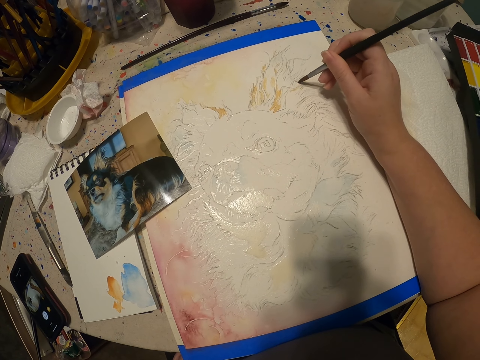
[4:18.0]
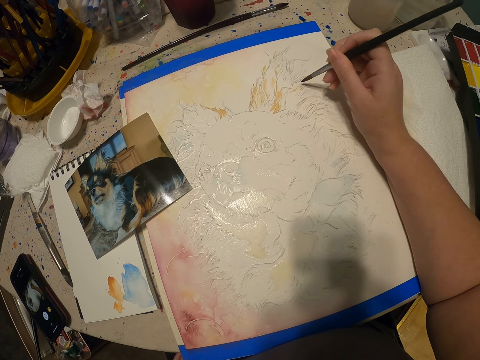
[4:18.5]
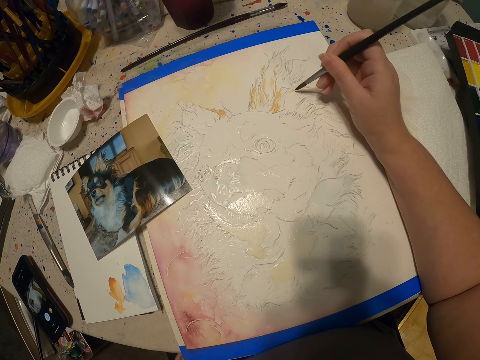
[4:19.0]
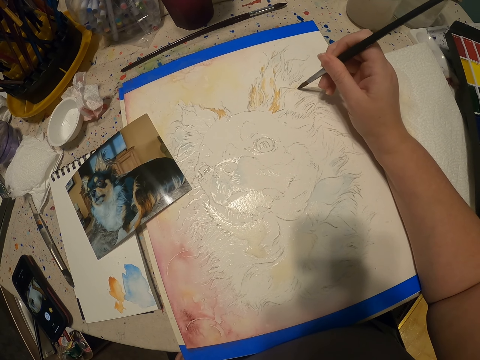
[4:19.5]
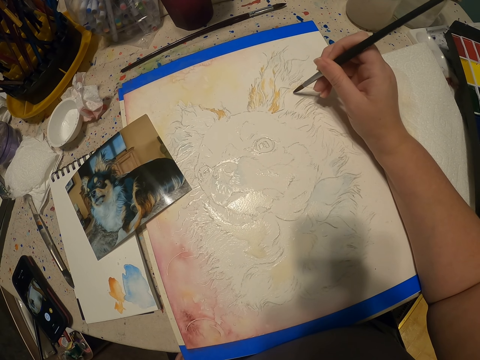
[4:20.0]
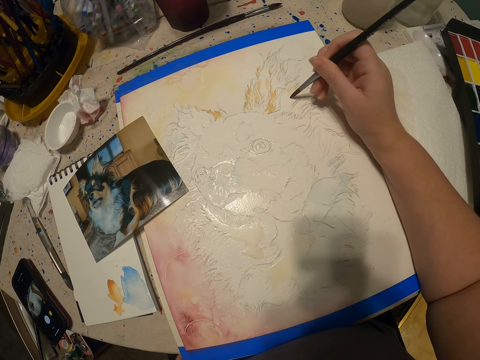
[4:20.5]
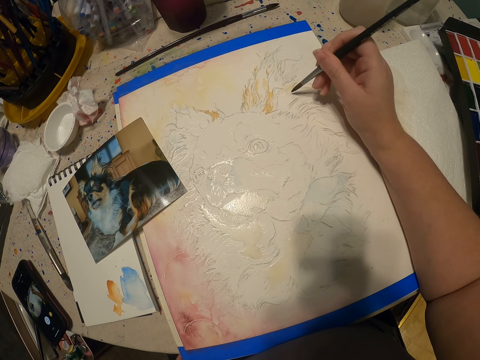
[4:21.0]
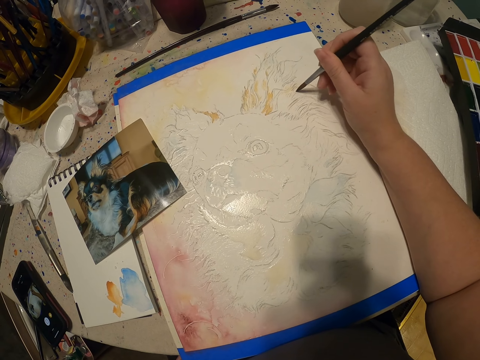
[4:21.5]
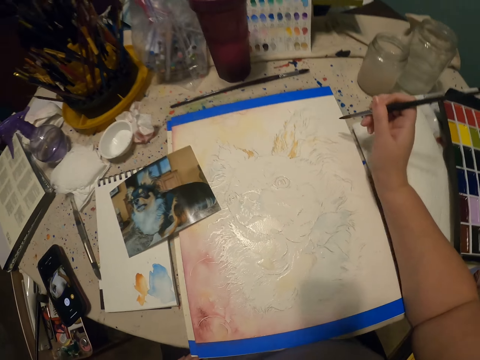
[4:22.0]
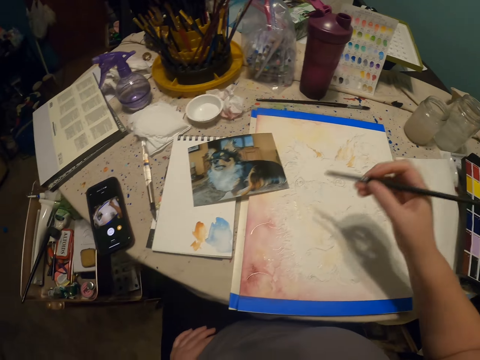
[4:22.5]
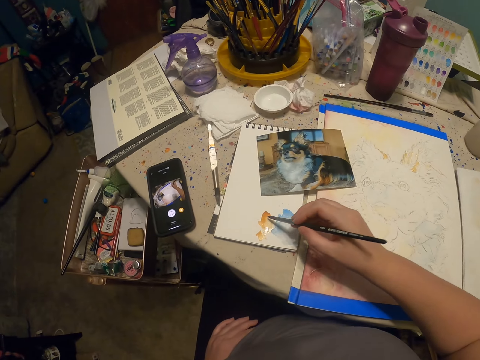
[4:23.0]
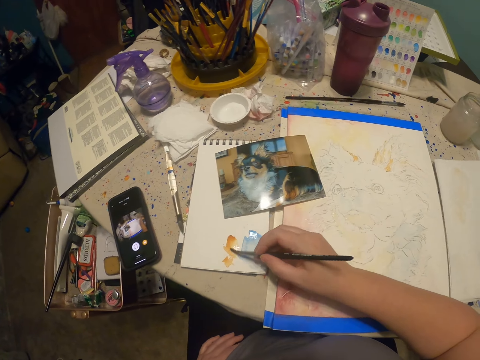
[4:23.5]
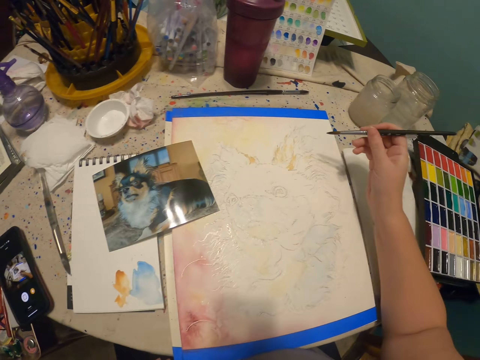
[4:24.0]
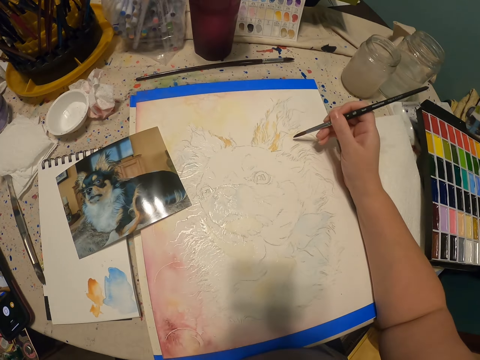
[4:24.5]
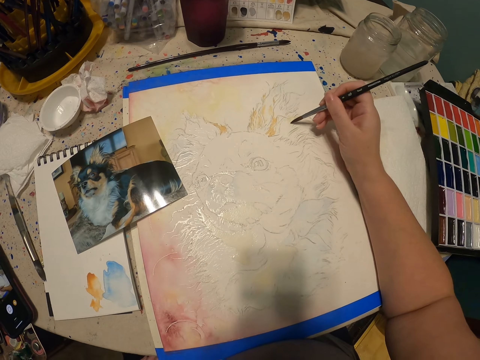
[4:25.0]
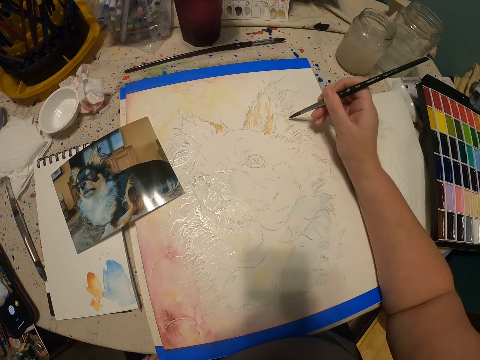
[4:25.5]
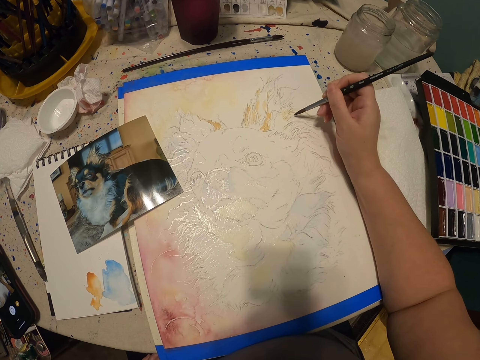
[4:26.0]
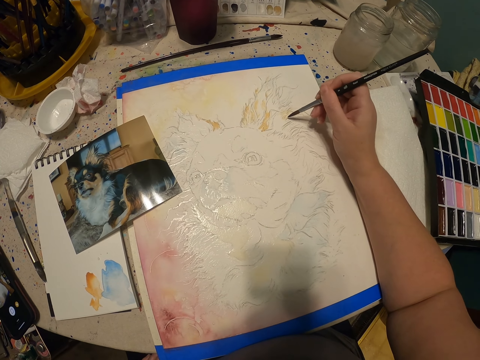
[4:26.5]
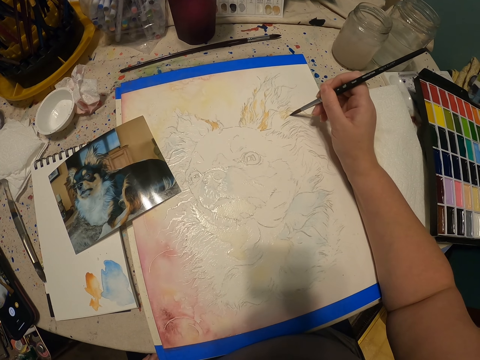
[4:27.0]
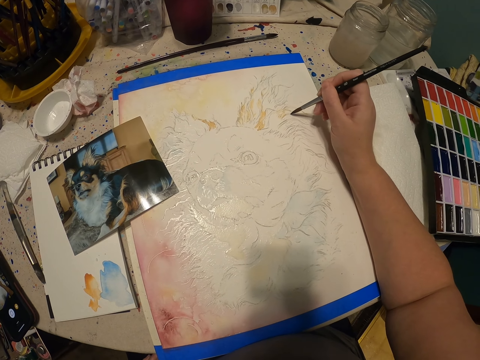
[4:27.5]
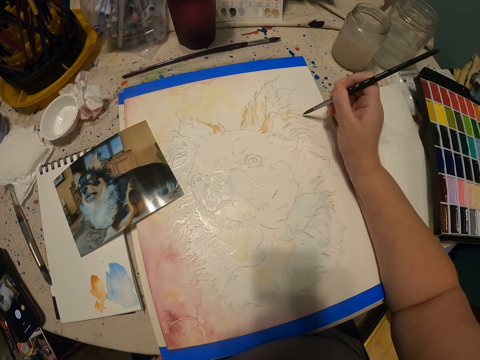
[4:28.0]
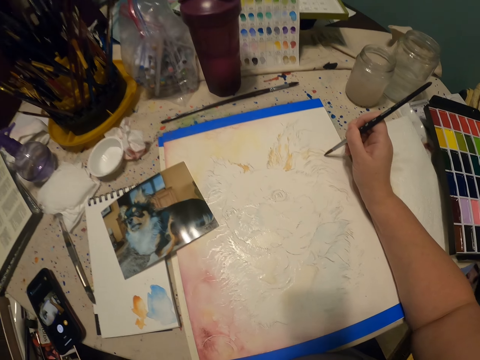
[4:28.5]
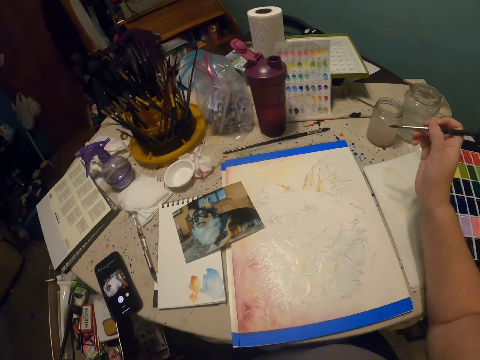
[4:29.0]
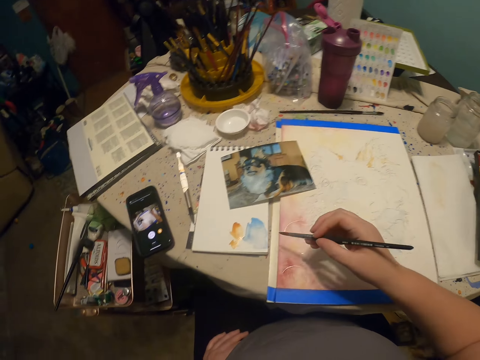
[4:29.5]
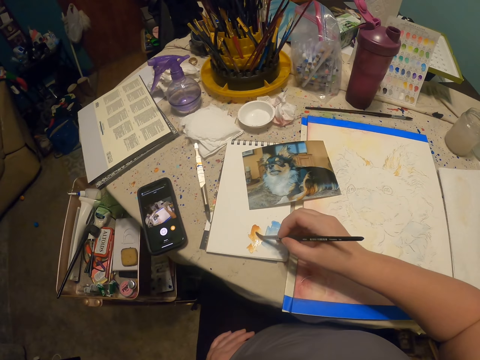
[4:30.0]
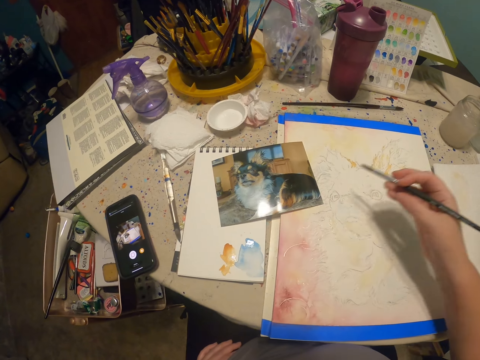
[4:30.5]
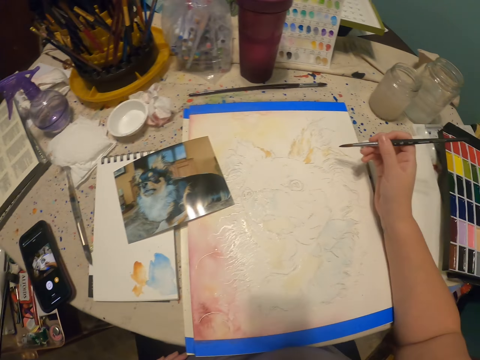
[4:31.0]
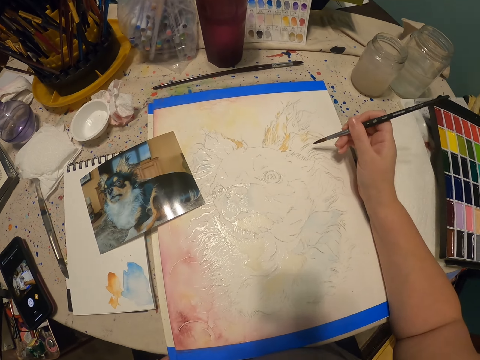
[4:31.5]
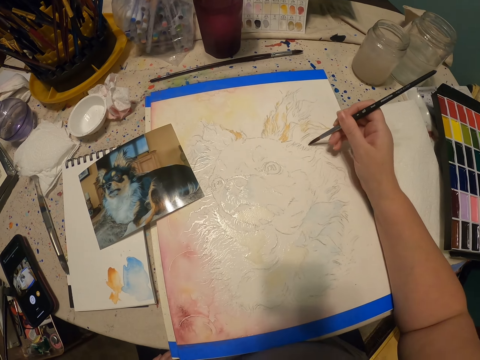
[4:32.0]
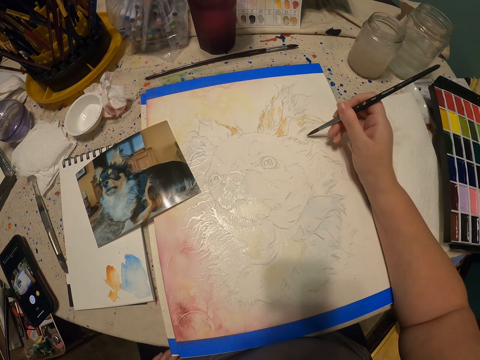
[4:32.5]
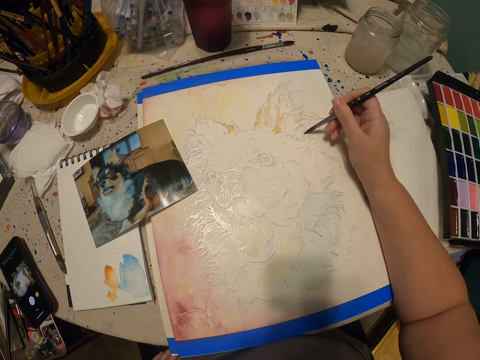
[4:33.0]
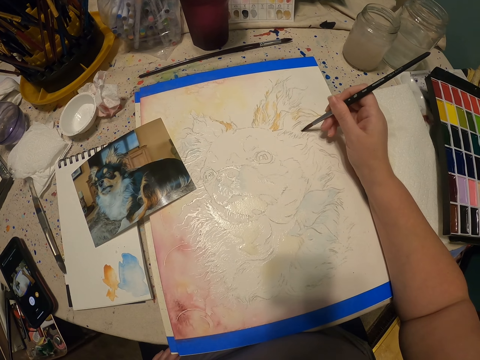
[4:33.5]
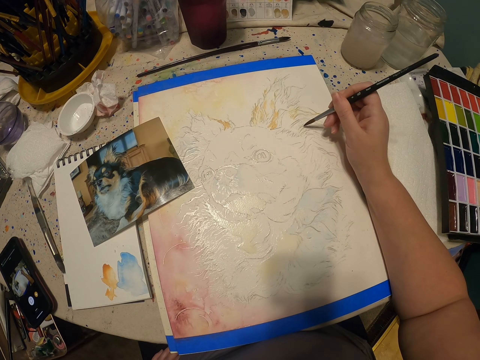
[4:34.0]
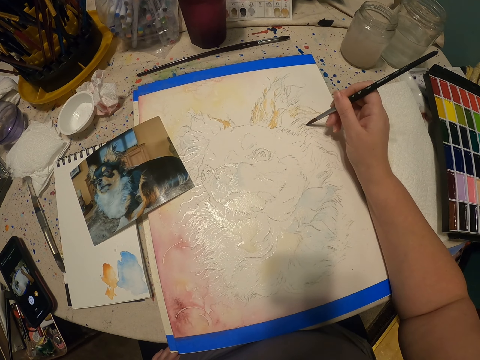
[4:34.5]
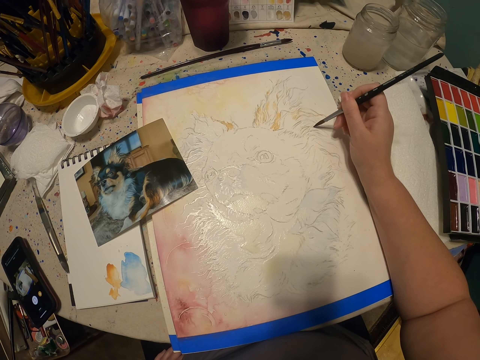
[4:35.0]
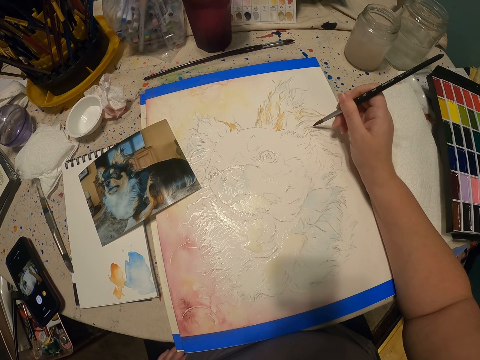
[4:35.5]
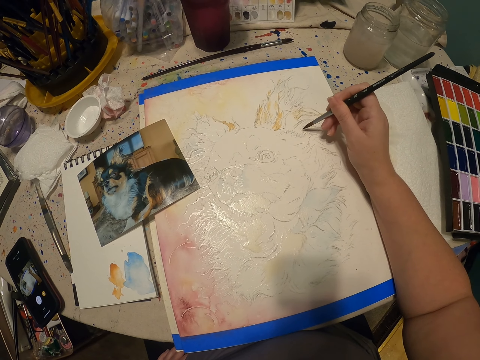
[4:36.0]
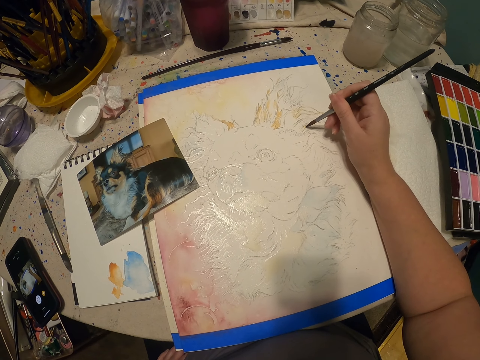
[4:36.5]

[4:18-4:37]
The camera wearer paints on the painting. They touch the paint. They paint on the writing pad or paper. They paint on the painting. They touch the paint on the paper. They paint on the writing pad. They paint on the painting.

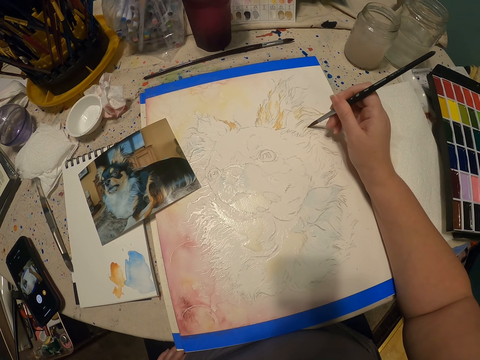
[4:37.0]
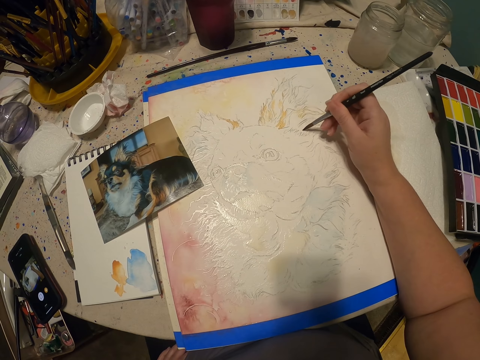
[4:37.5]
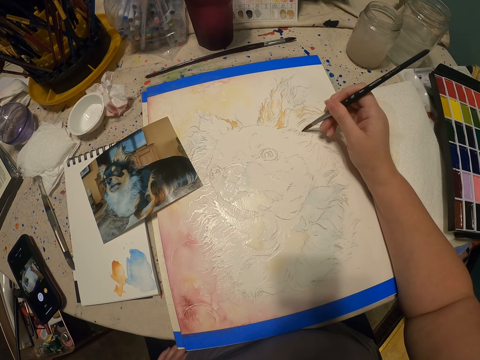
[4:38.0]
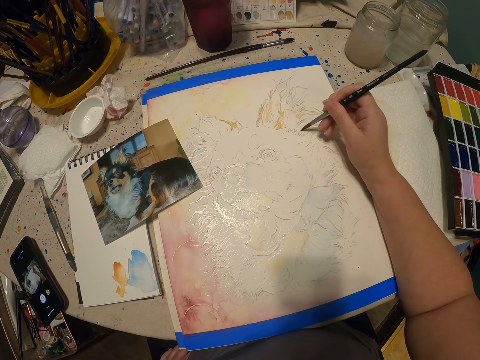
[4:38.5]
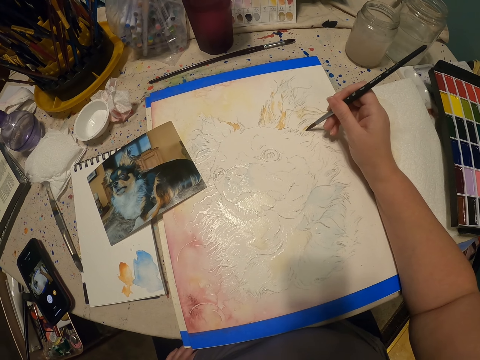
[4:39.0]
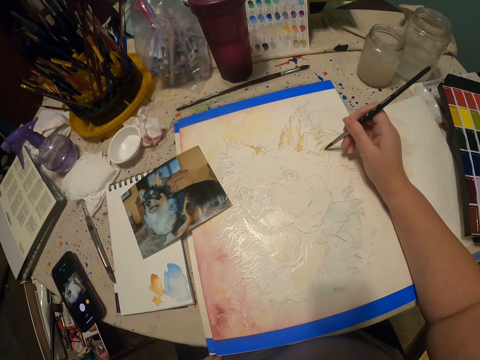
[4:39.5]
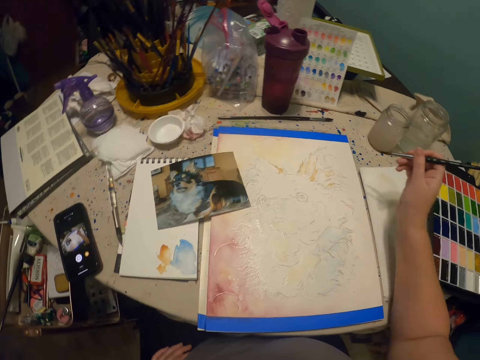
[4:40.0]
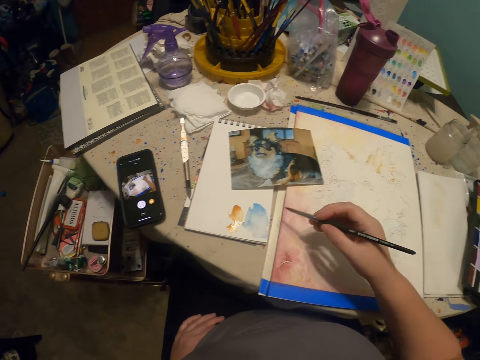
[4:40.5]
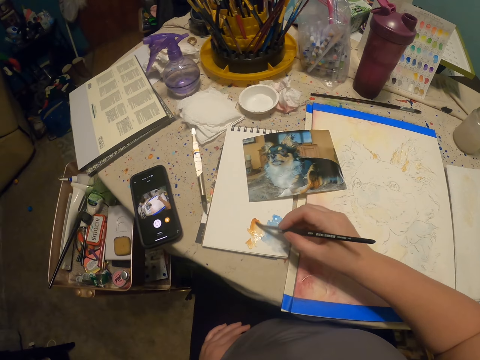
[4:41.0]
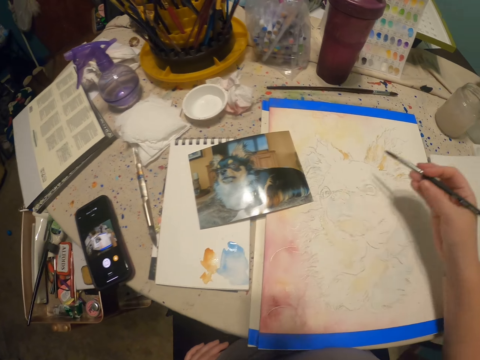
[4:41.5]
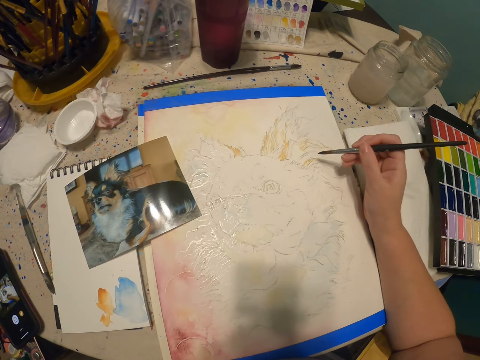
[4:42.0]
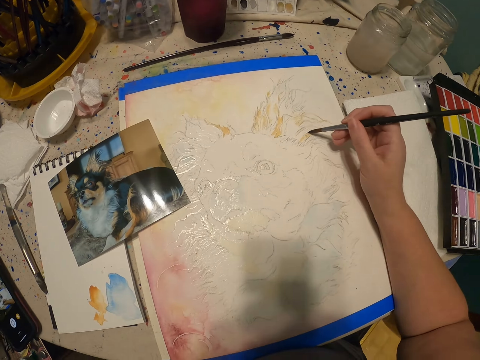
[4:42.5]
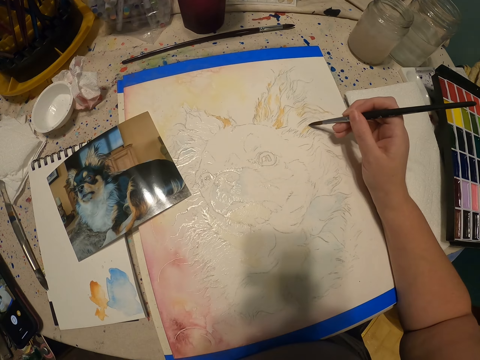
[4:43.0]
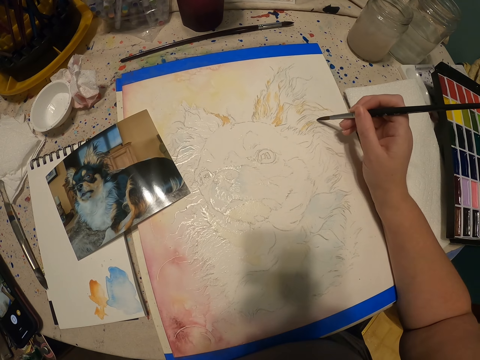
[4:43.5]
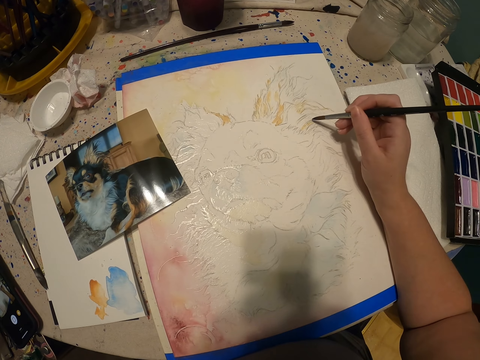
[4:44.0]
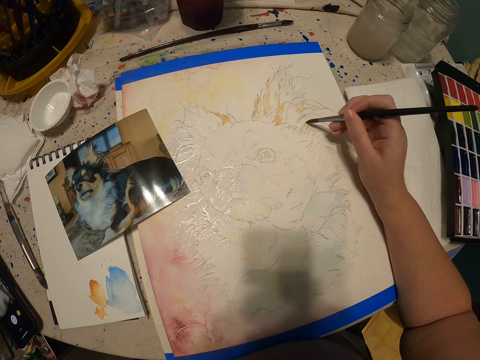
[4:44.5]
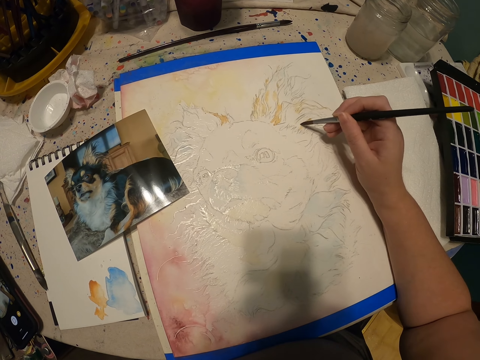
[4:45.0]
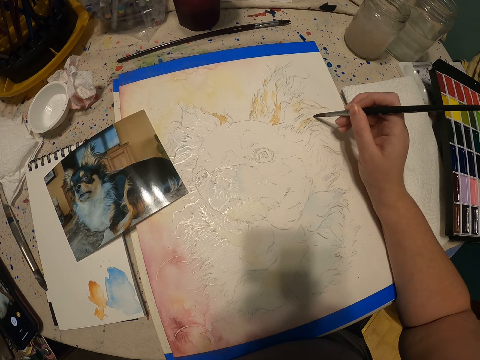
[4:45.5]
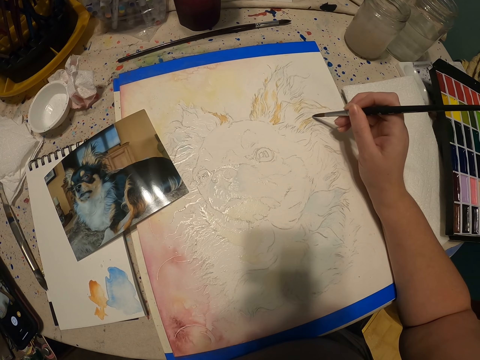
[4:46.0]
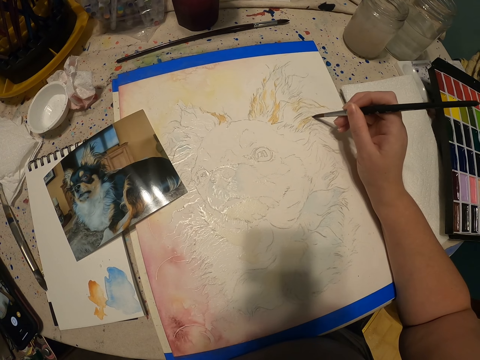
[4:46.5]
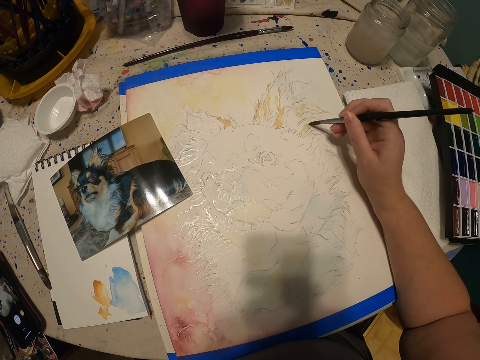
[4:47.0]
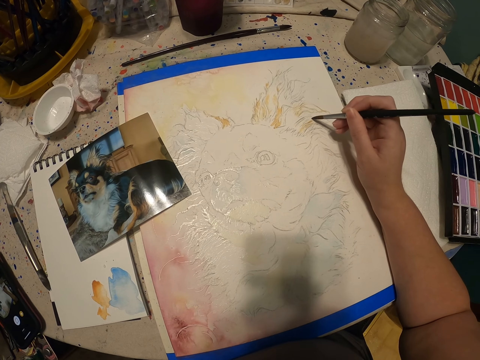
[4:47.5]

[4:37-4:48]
The camera wearer paints on the painting. They paint on the writing pad or paper. They touch the paint on the paper. They paint on the painting.
